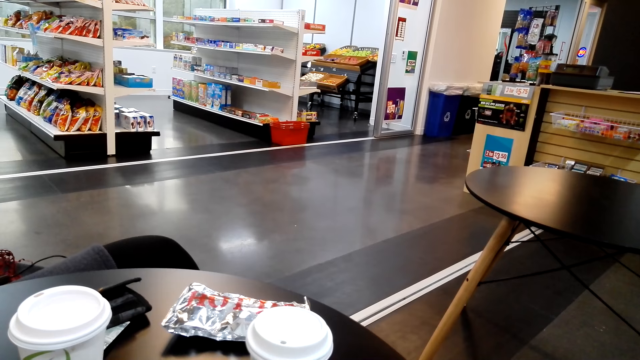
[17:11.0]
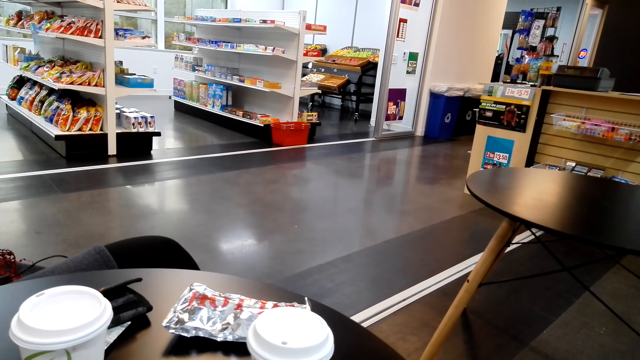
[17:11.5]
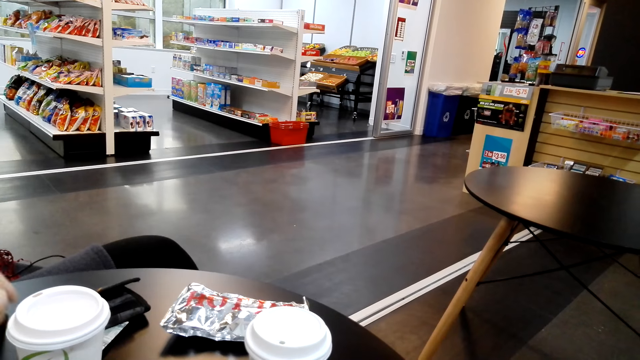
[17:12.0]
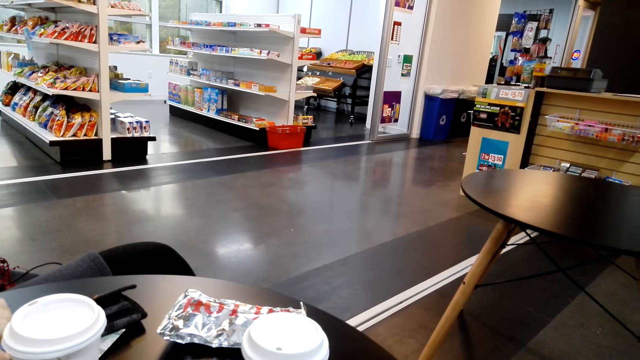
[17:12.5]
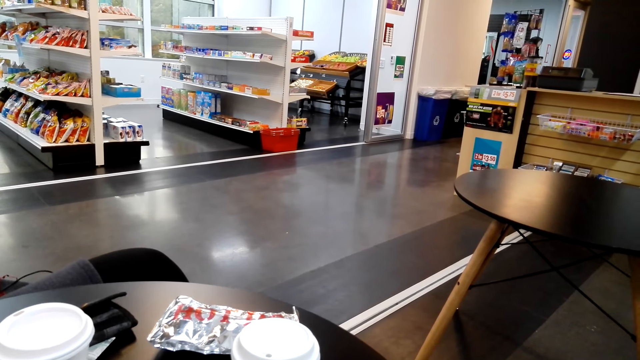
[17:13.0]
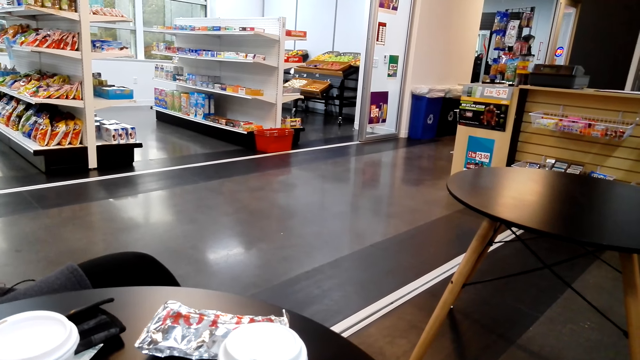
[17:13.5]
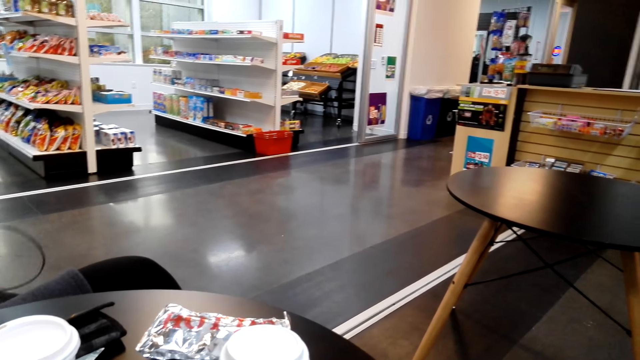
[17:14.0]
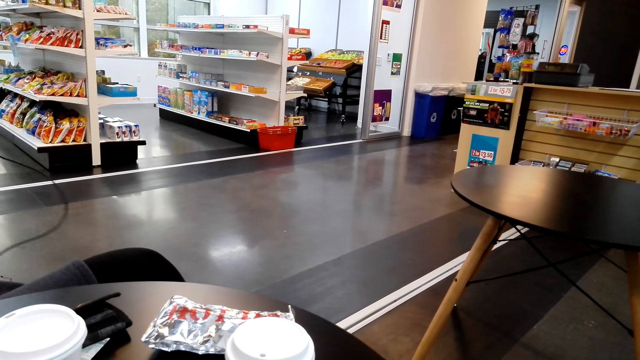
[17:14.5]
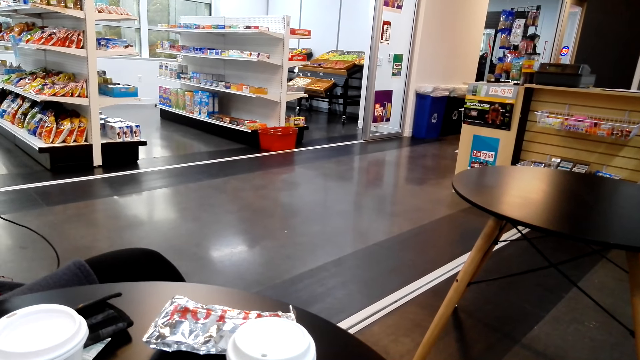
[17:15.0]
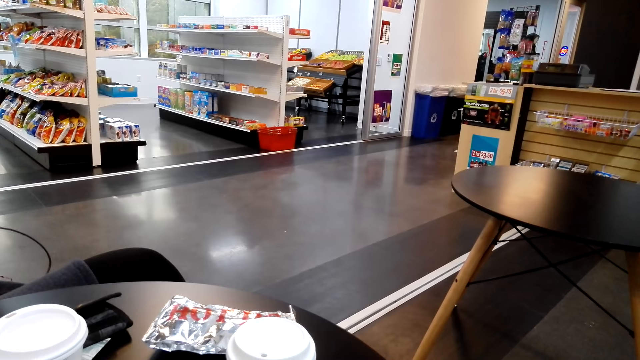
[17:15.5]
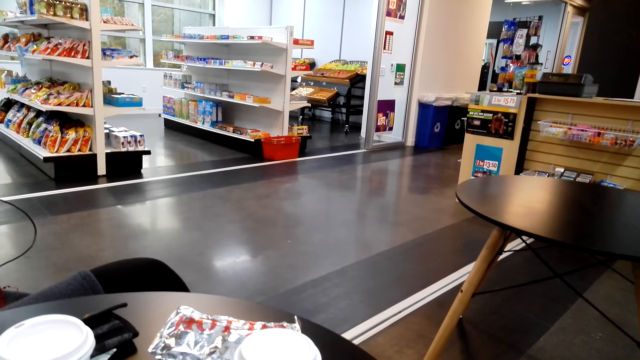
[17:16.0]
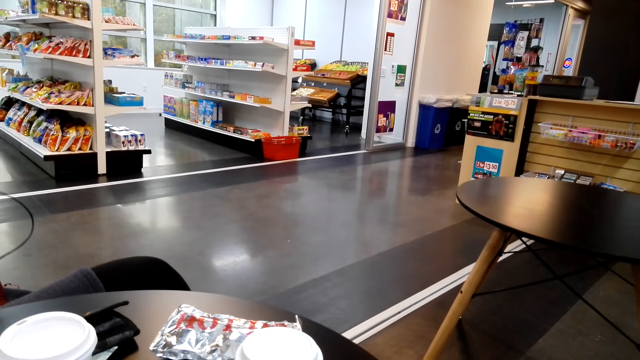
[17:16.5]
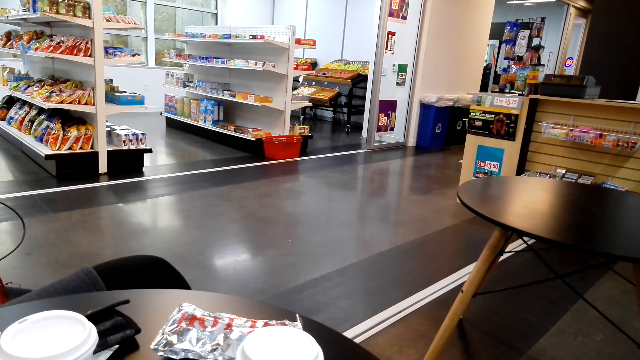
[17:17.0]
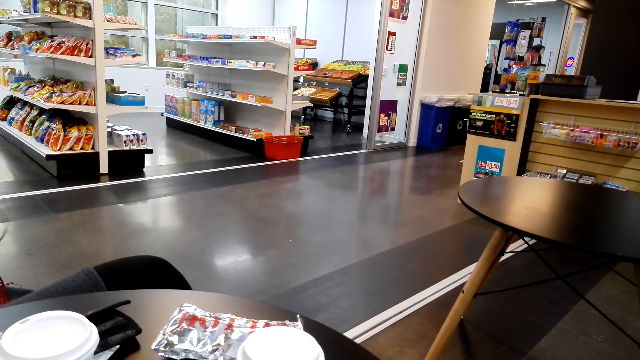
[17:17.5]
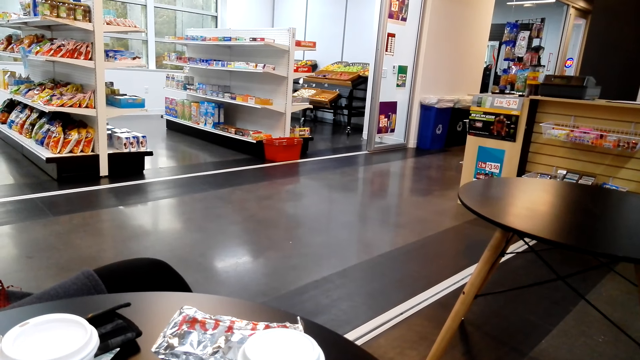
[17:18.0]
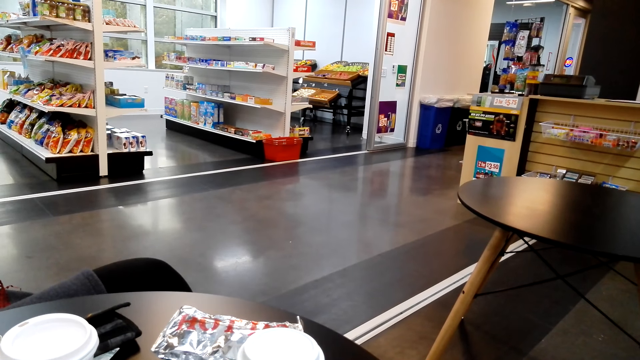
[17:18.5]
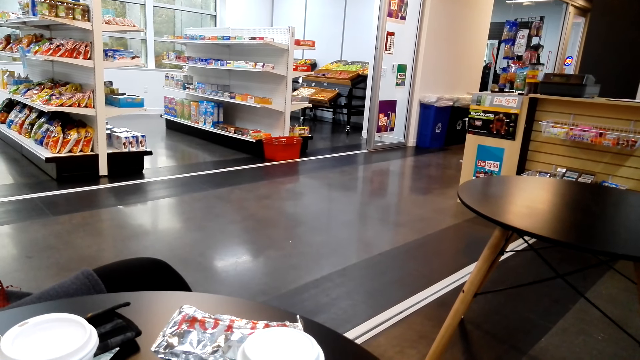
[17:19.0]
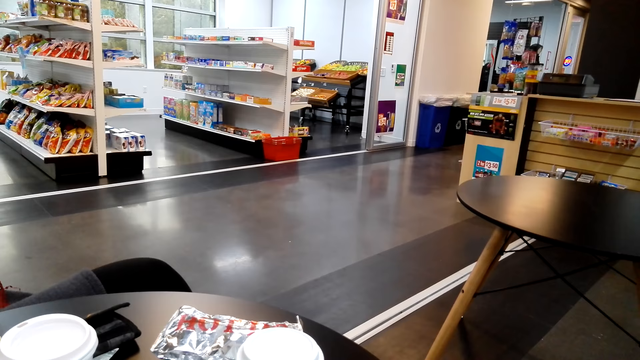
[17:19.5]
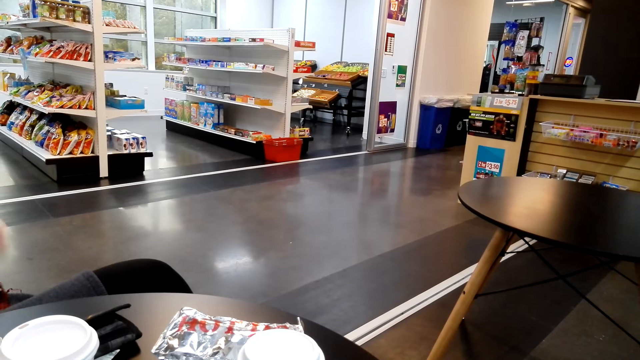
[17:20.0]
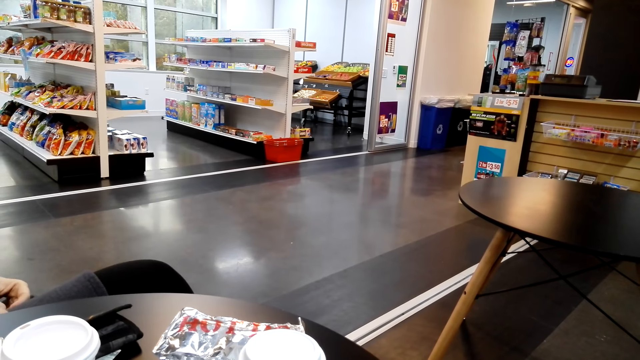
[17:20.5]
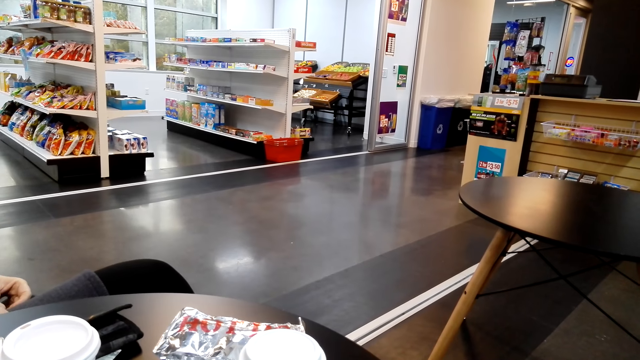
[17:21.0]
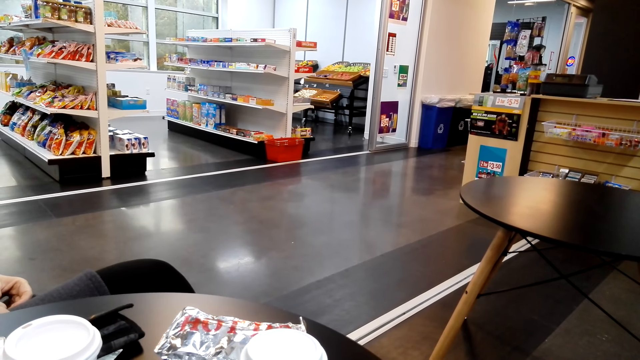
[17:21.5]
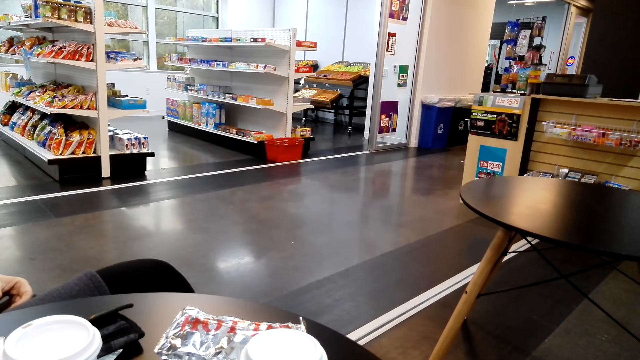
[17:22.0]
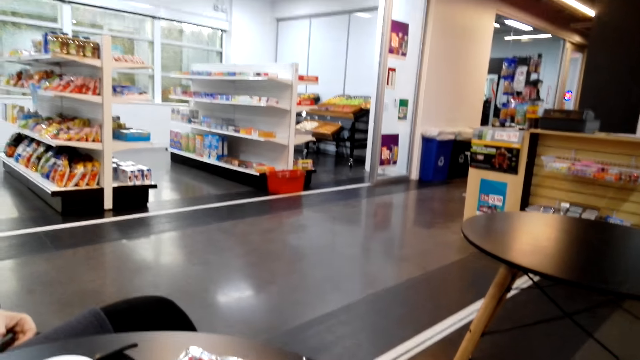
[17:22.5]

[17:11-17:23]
A woman does something on the table.

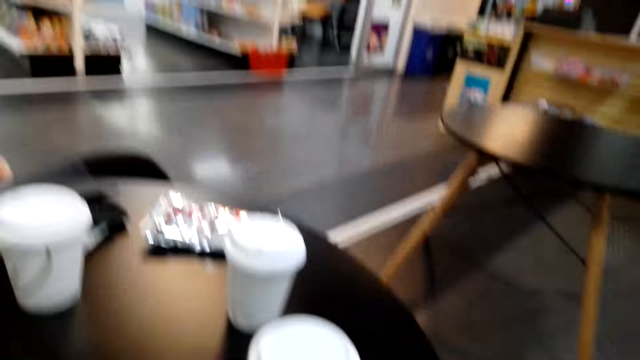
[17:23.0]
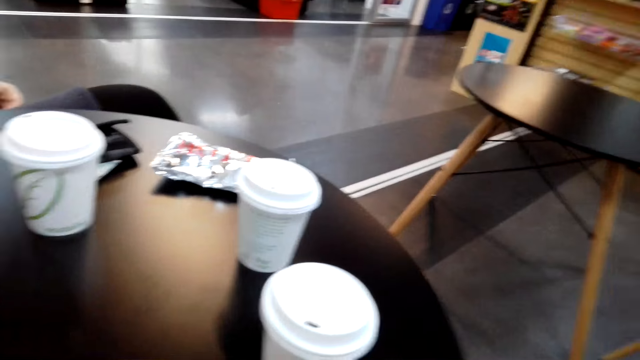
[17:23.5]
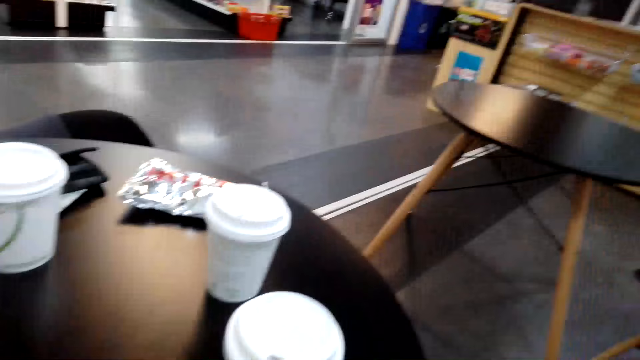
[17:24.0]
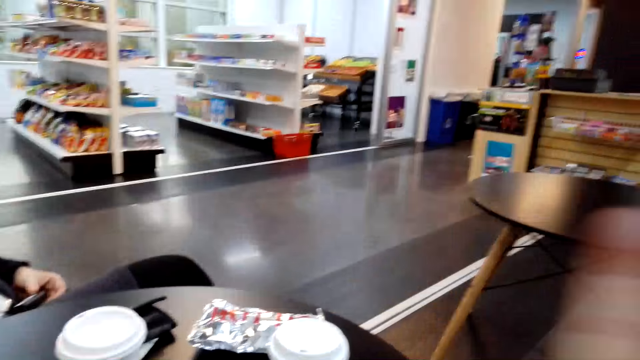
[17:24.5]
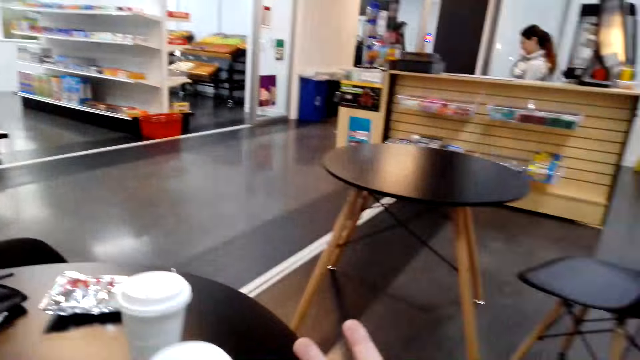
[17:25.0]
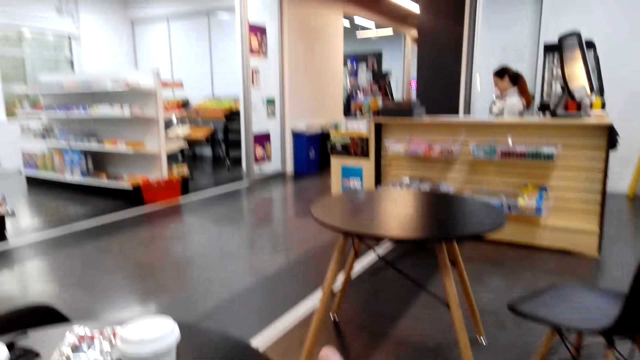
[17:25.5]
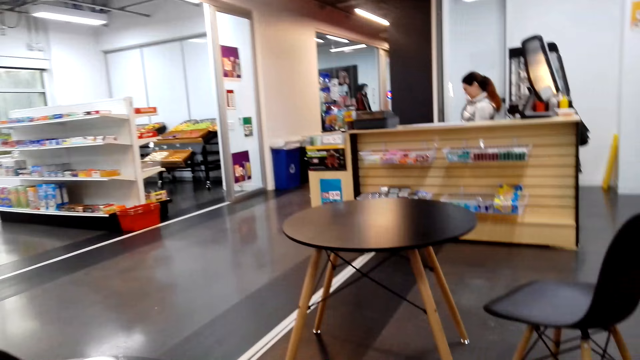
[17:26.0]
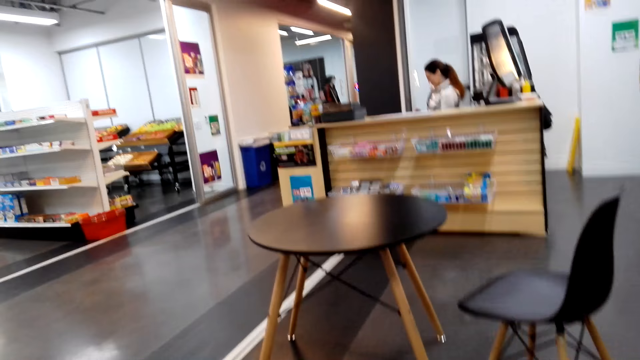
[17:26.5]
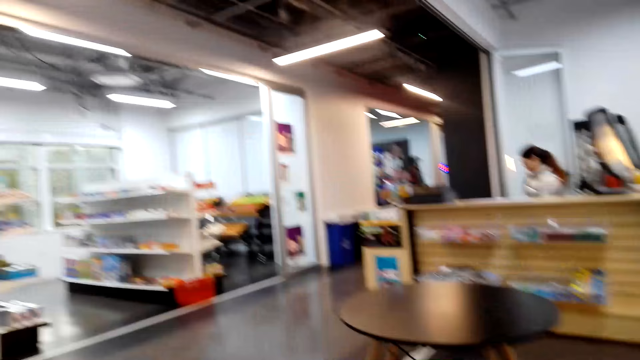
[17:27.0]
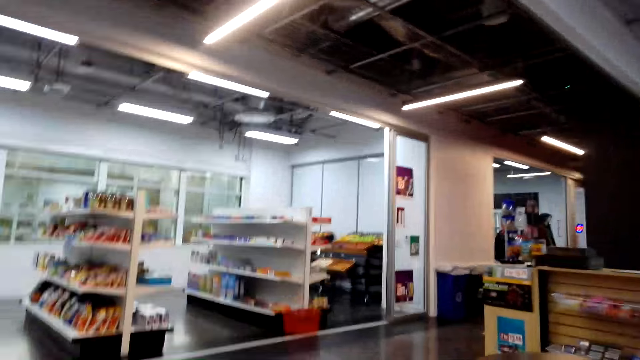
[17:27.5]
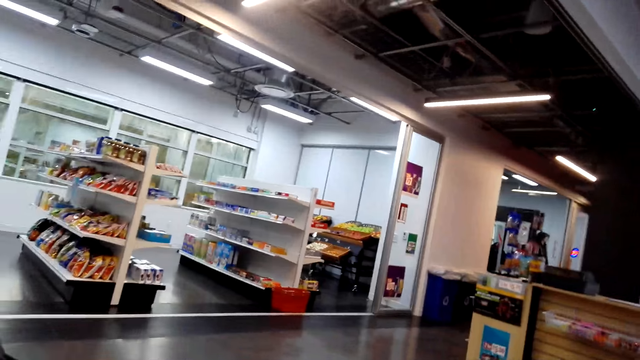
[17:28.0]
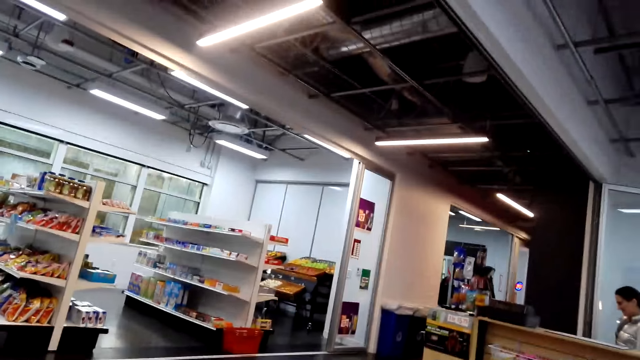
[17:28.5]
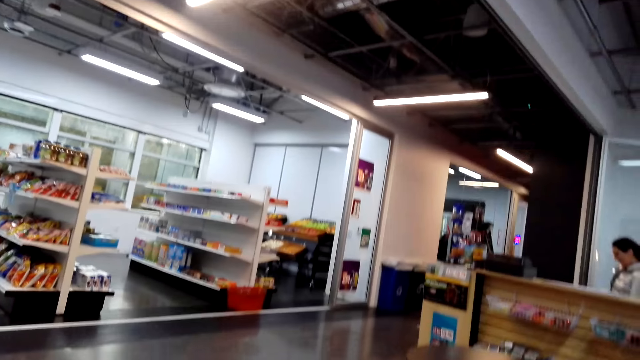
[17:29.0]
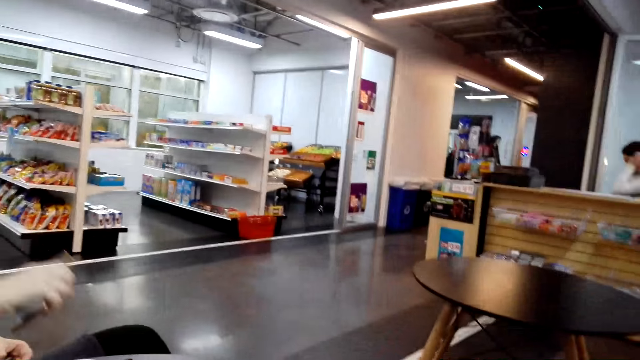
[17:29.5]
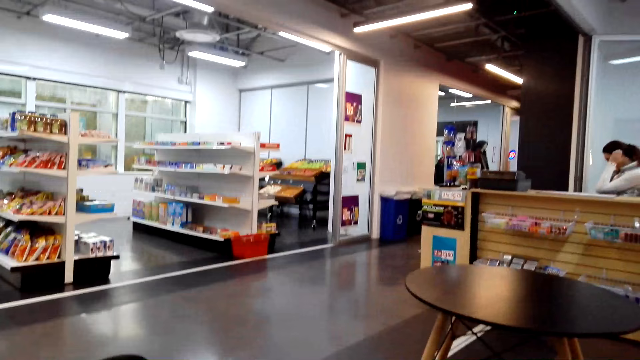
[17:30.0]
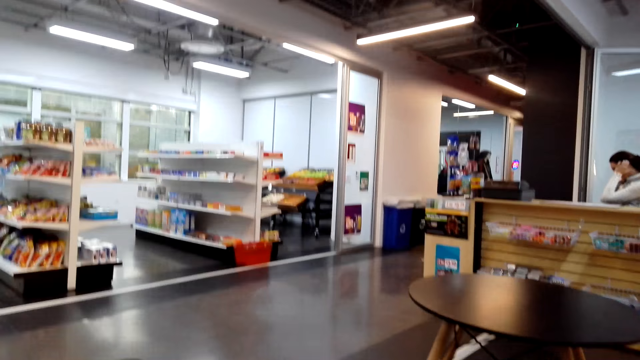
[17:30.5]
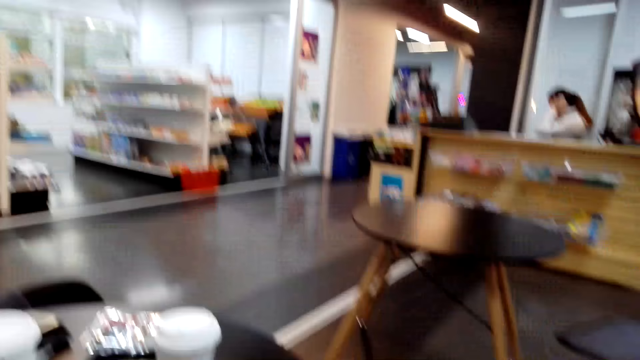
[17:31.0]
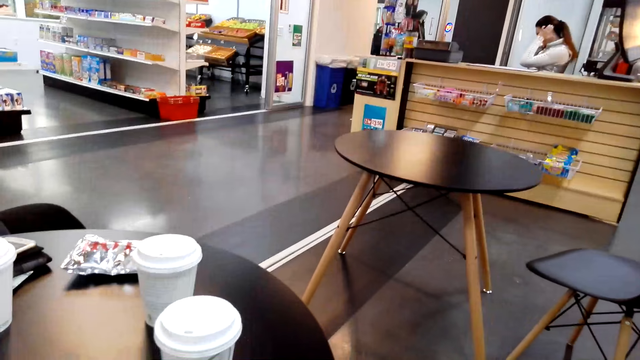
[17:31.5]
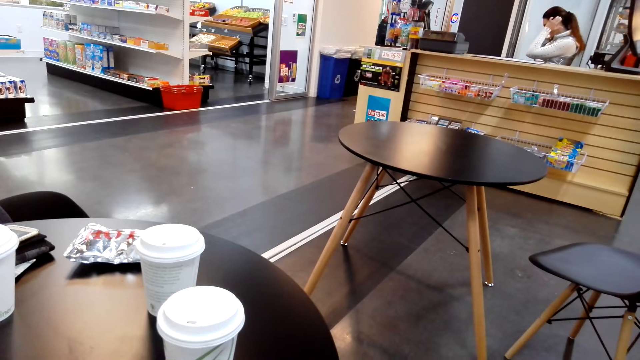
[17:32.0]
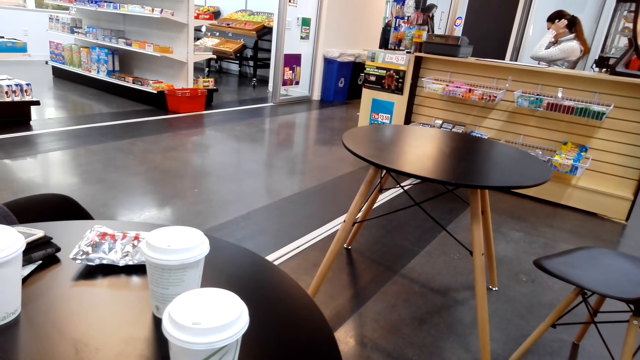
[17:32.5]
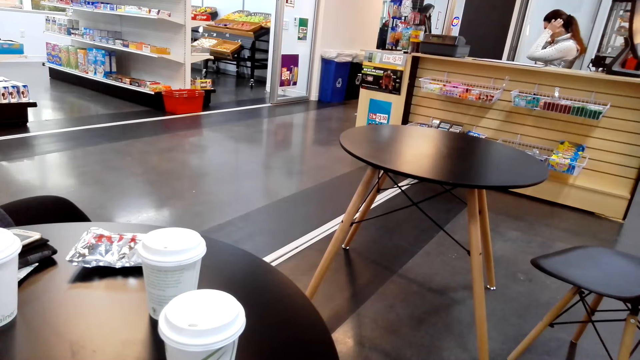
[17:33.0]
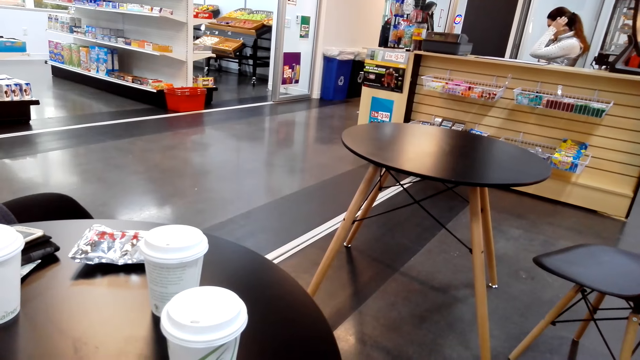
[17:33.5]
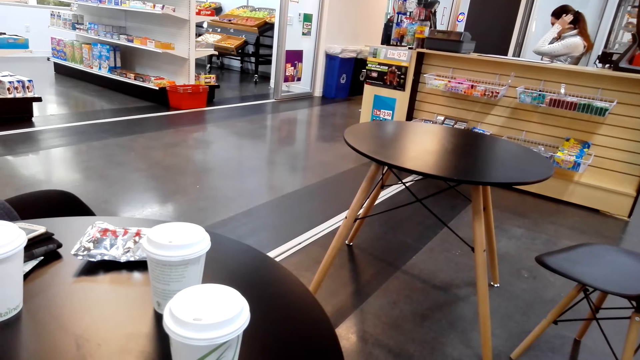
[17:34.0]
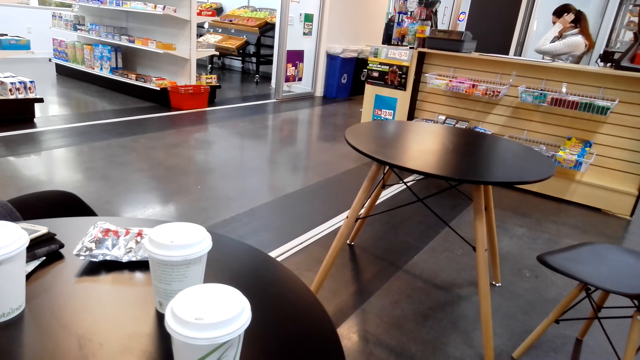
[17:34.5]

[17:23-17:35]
A woman puts her phone on the table.
